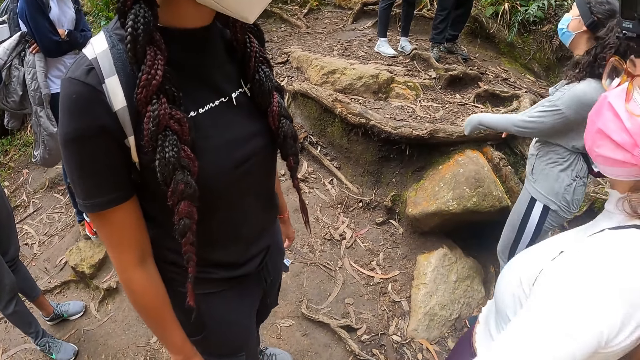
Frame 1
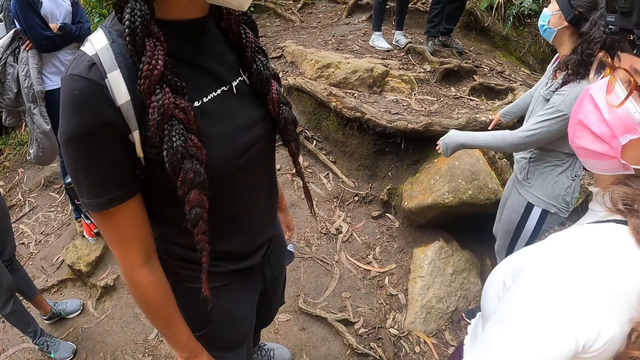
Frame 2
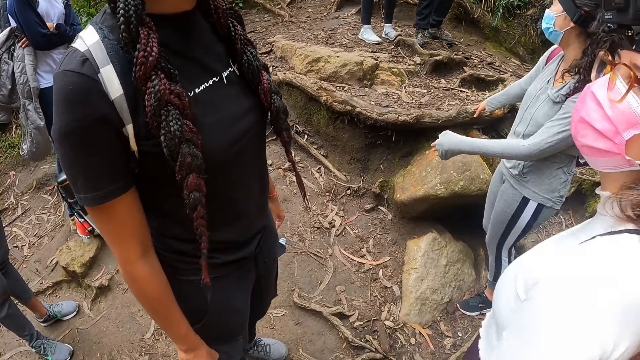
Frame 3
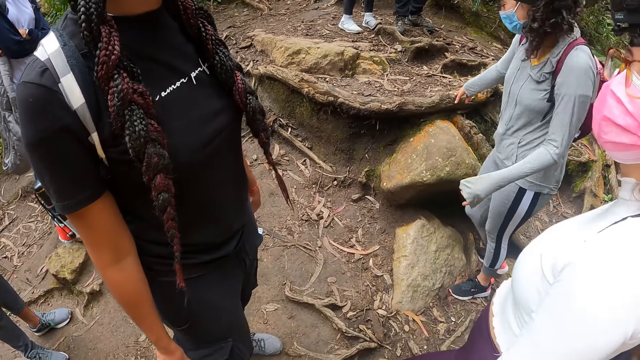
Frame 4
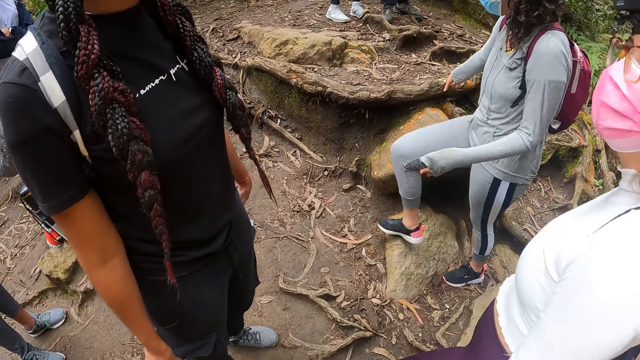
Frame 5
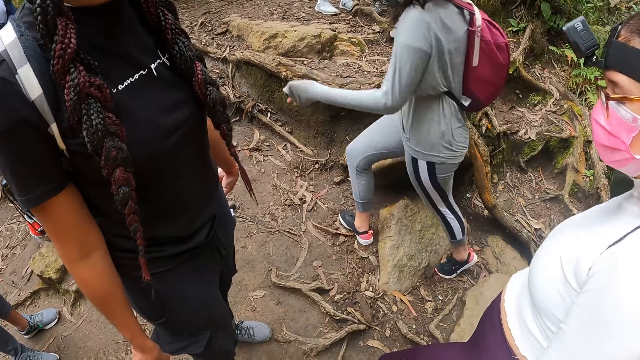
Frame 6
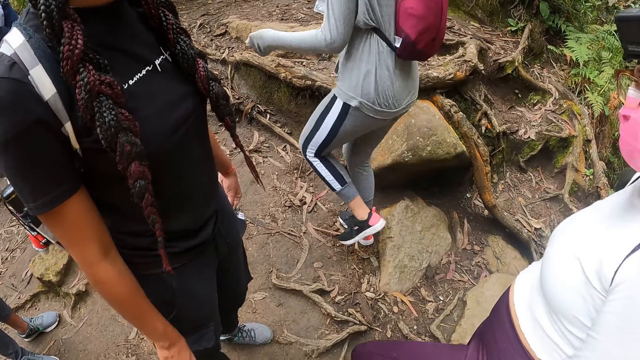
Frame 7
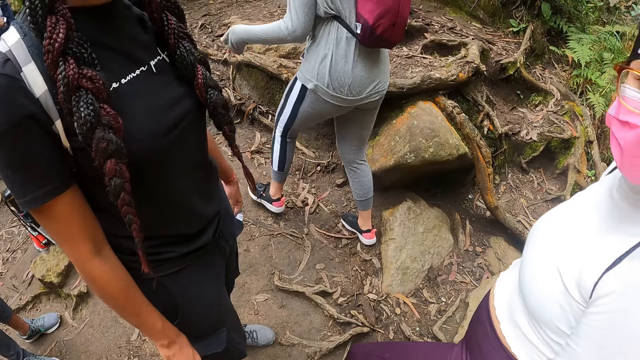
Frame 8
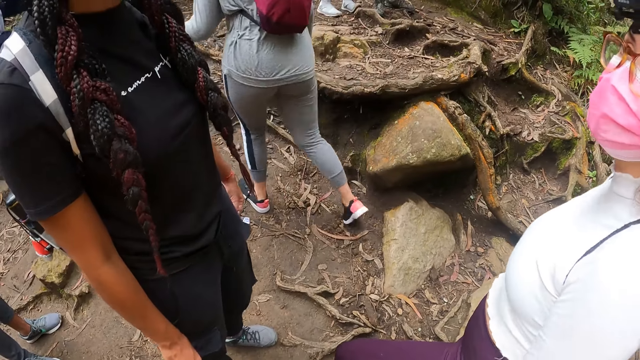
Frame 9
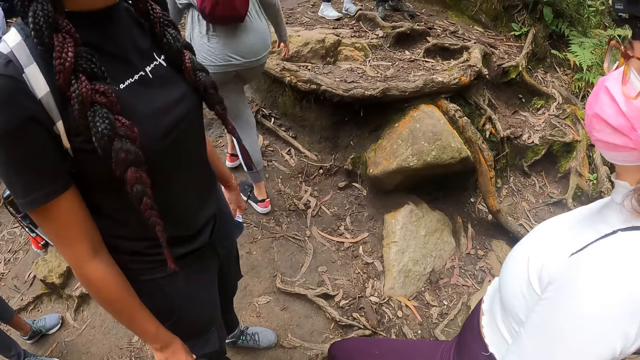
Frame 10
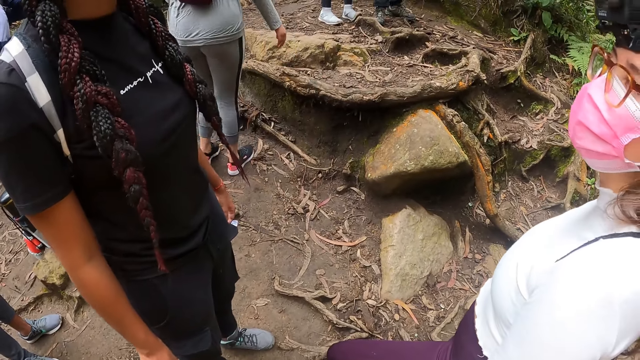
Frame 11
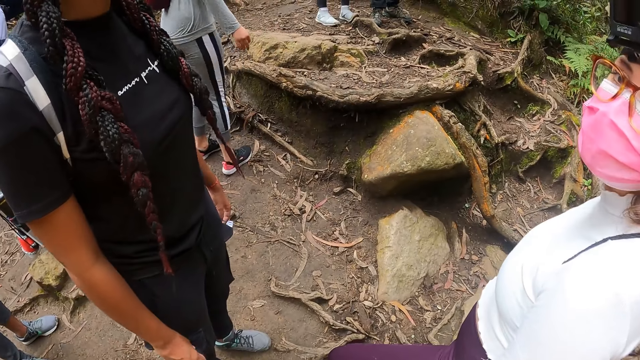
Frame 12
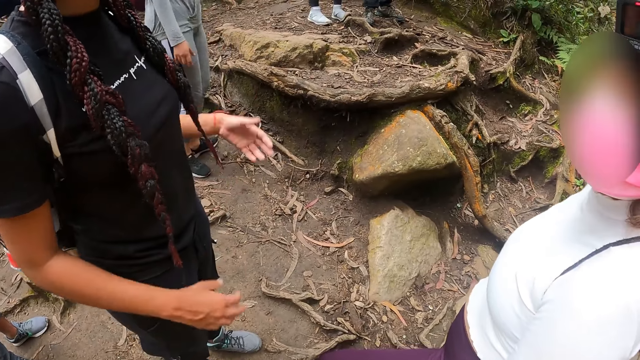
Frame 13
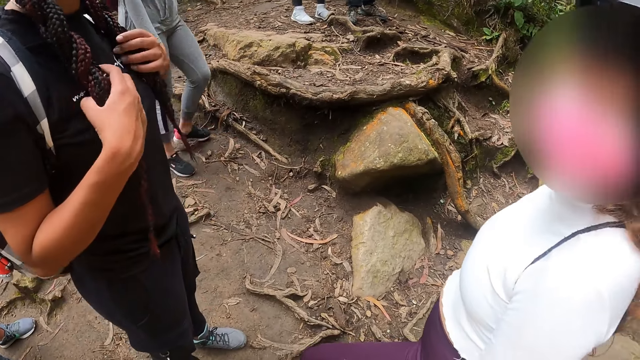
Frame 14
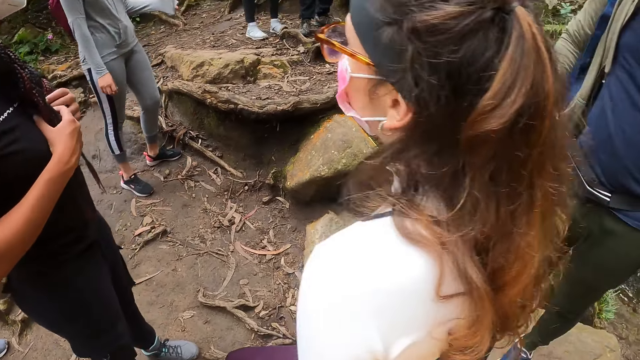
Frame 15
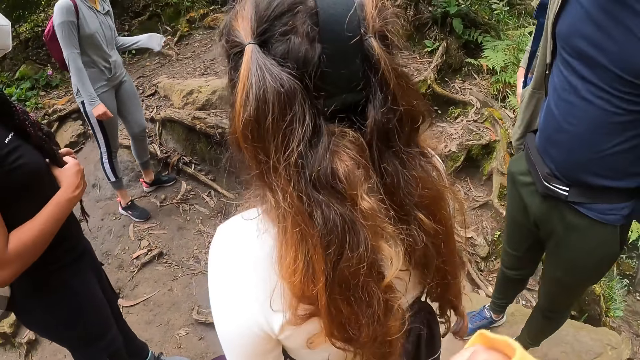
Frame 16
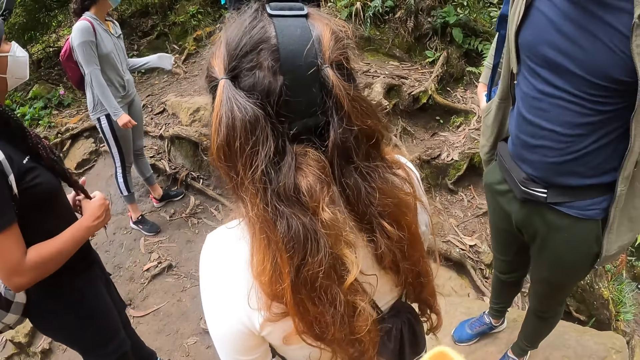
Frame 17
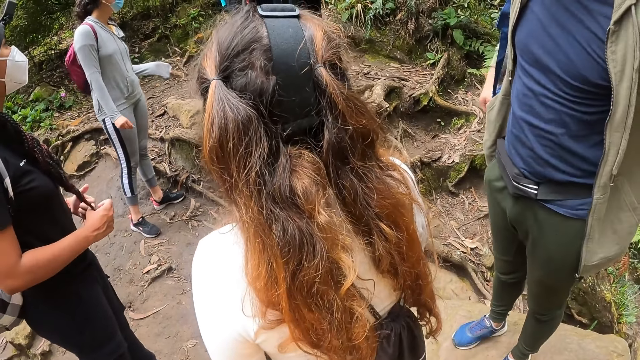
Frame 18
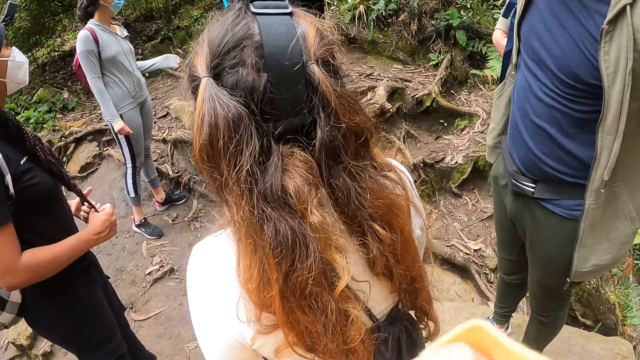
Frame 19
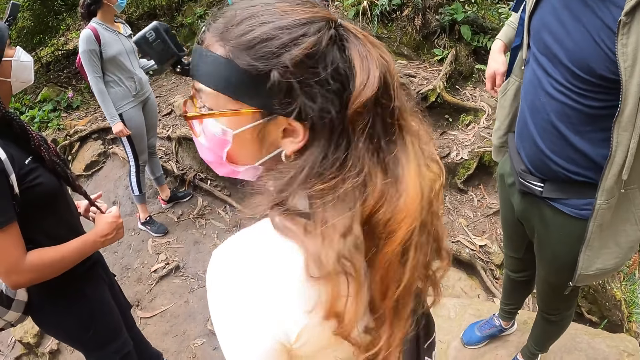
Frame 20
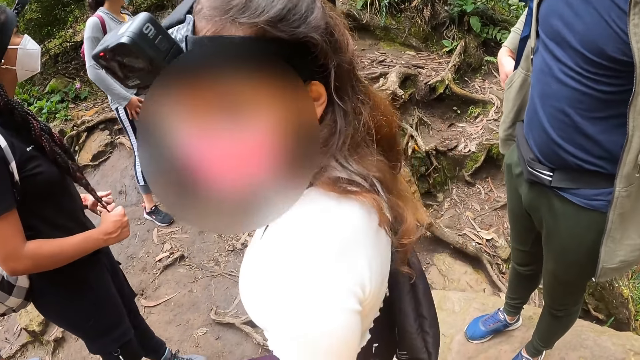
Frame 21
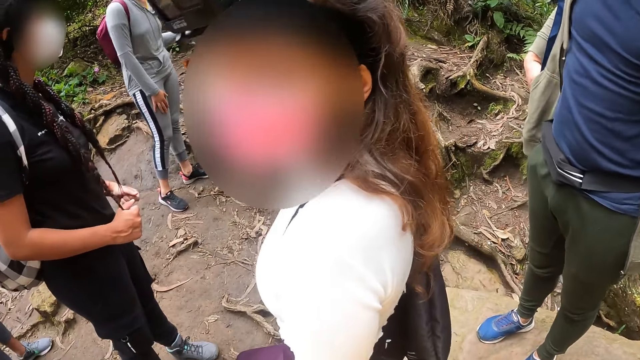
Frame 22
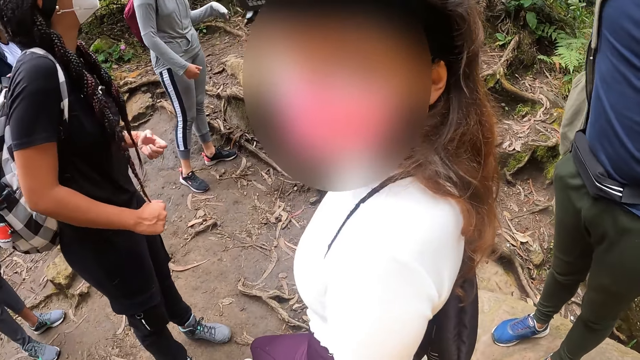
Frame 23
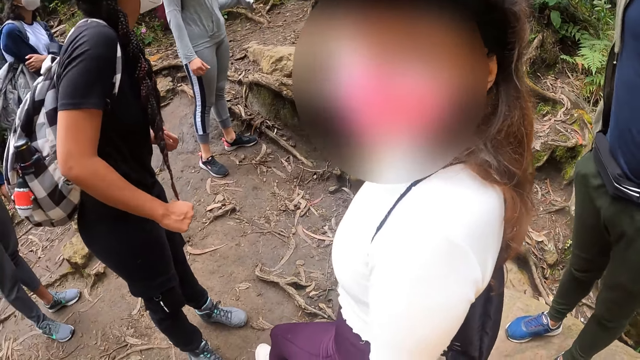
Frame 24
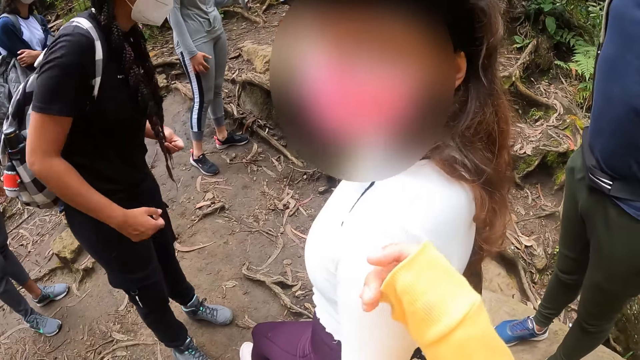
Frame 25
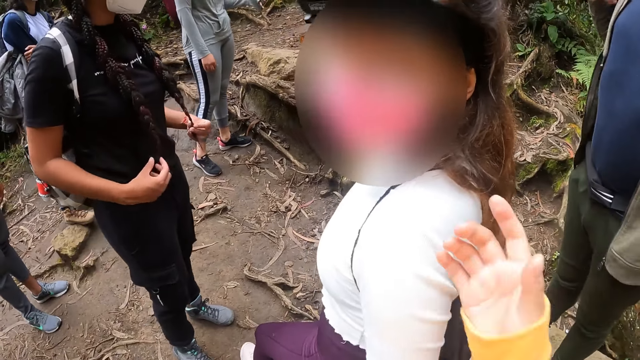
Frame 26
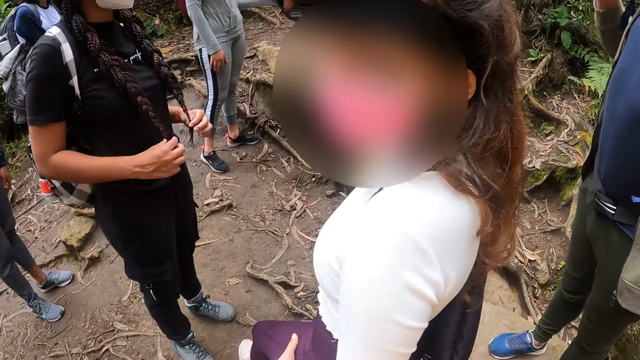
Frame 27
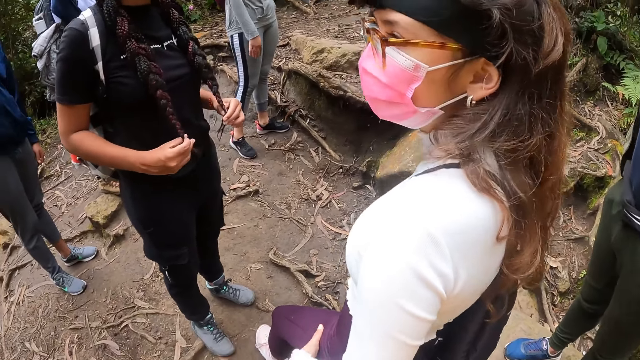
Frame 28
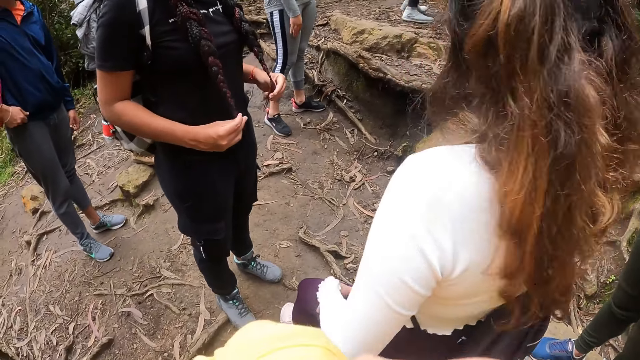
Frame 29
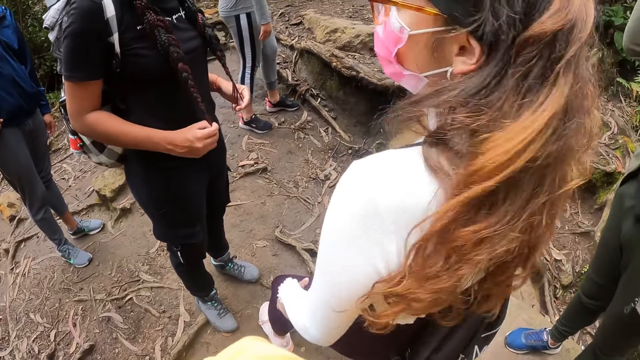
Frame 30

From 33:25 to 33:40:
A woman plays with her hair using both hands. The woman interacts with another woman. Another woman looks at the camera wearer. The camera wearer interacts with another woman and the first woman.

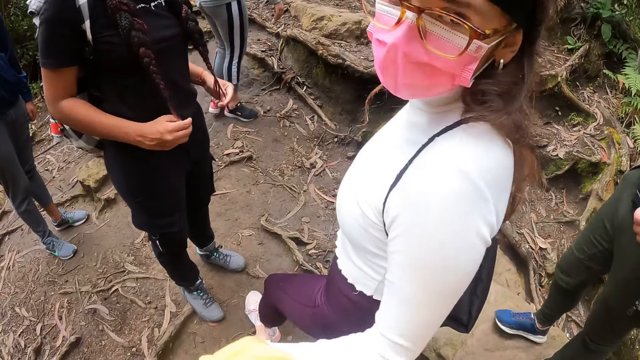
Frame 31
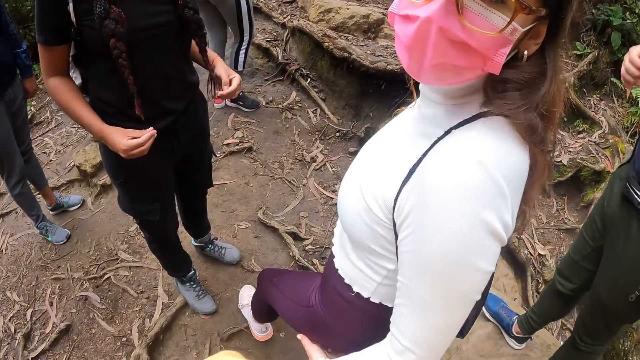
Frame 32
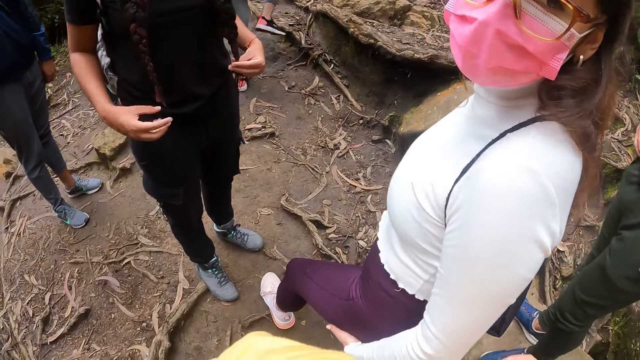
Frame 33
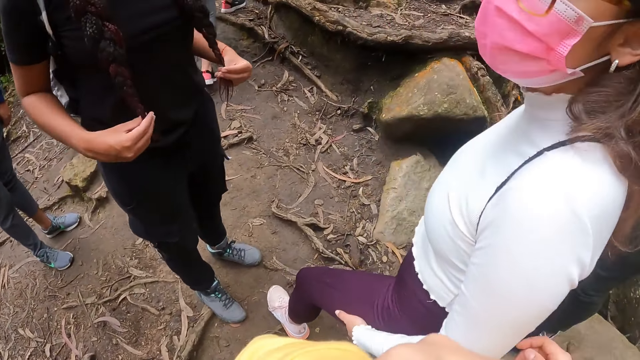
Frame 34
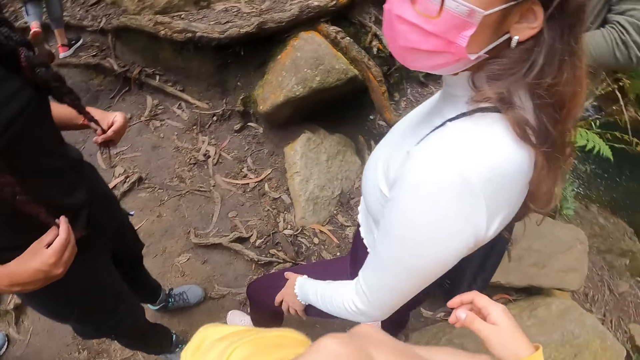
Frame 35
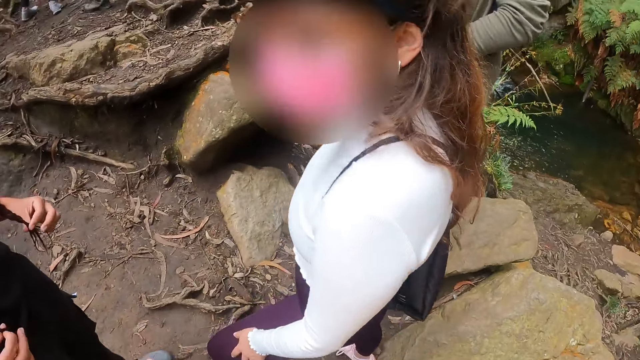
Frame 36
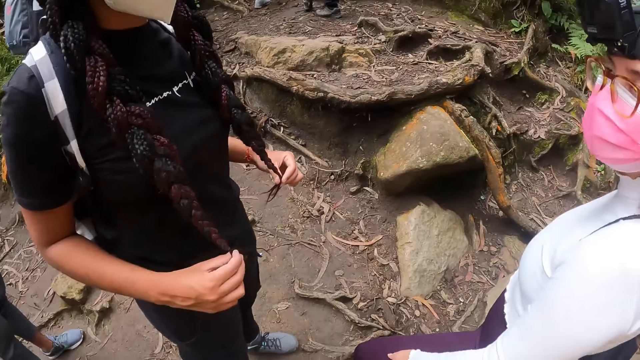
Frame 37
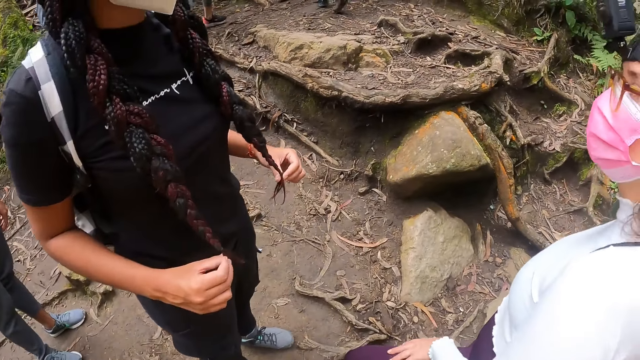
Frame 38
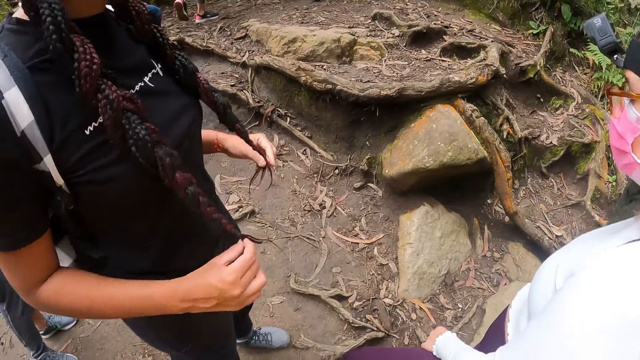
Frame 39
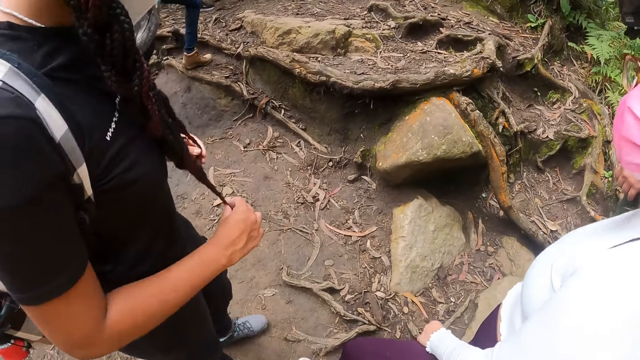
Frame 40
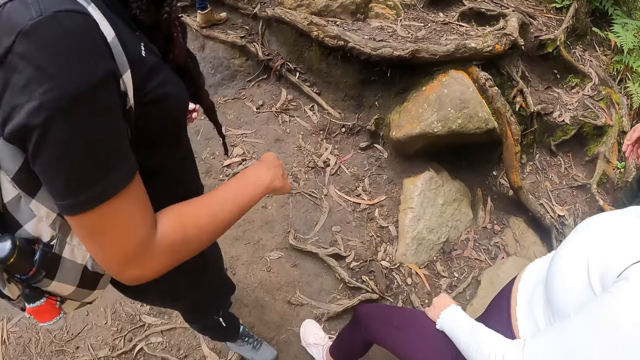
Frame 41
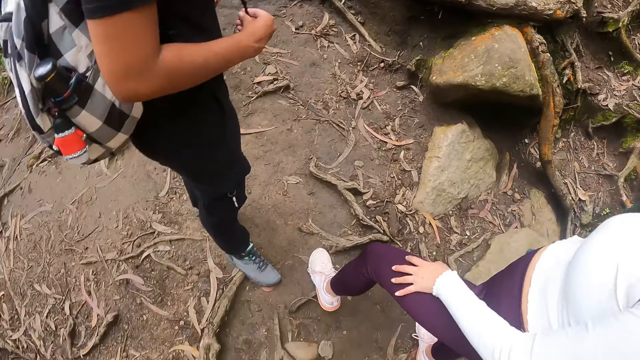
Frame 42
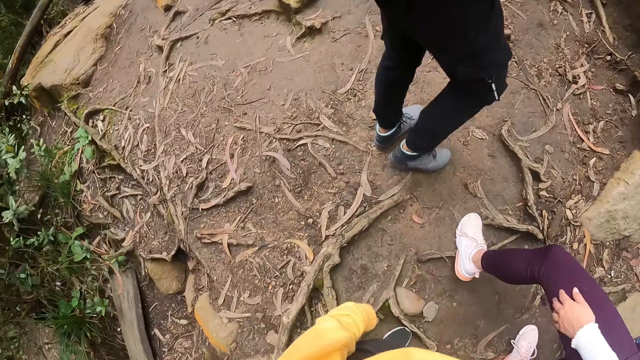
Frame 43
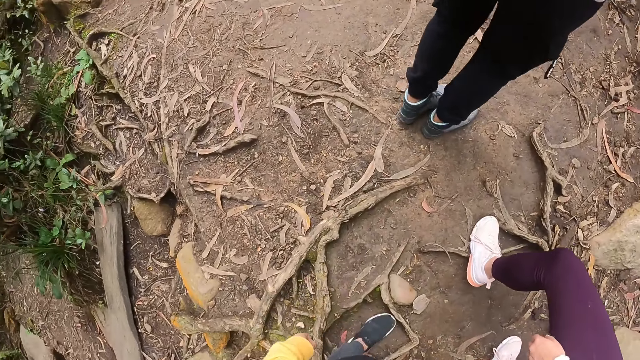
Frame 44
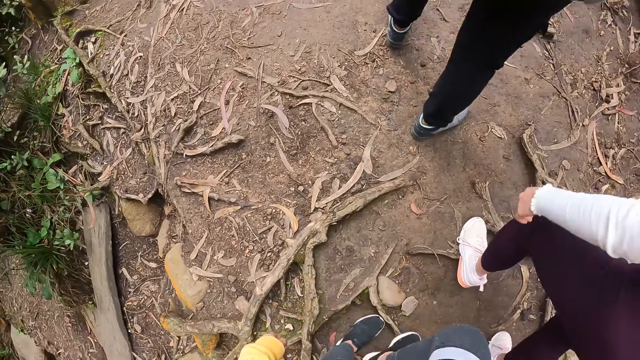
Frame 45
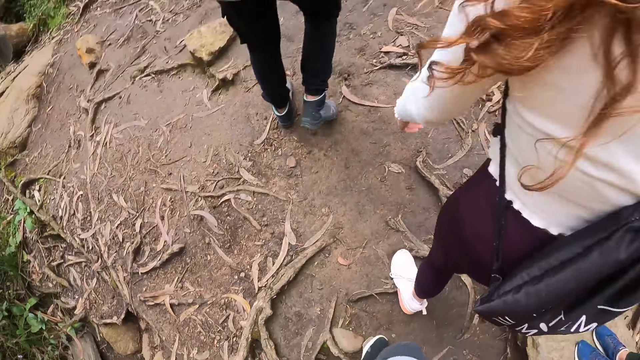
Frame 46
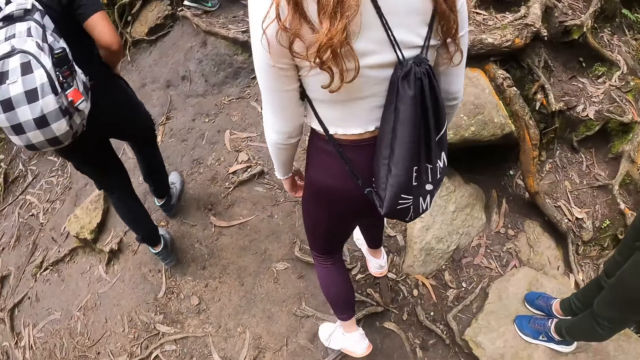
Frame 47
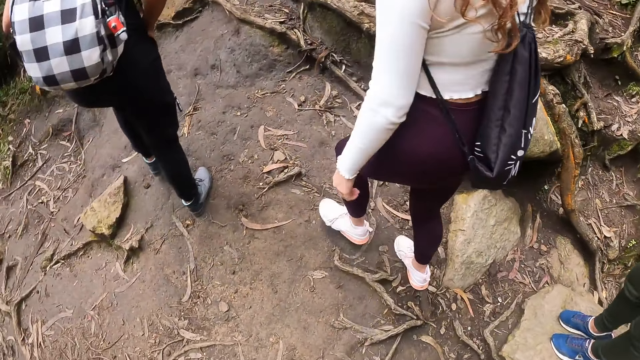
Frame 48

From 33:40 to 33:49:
The camera wearer walks up the cliff with the group of people.
